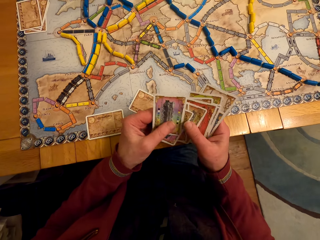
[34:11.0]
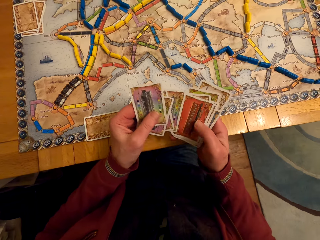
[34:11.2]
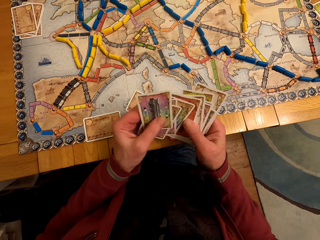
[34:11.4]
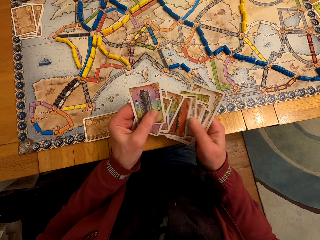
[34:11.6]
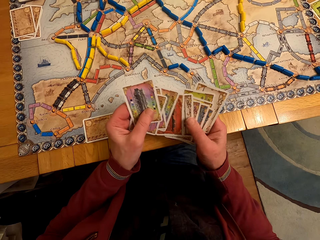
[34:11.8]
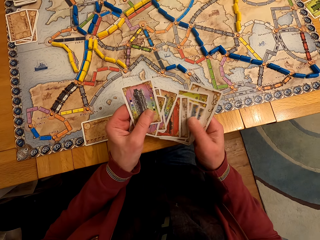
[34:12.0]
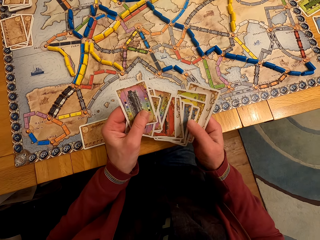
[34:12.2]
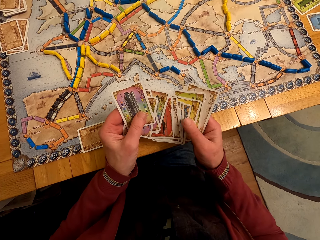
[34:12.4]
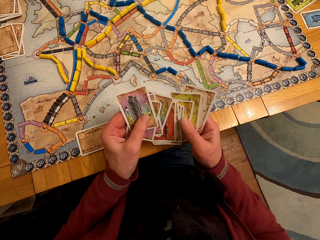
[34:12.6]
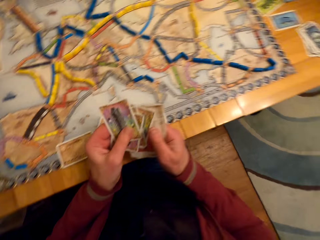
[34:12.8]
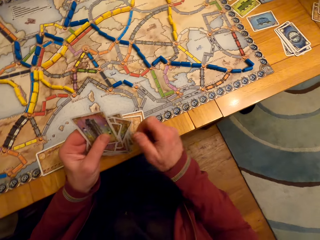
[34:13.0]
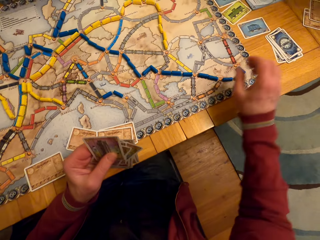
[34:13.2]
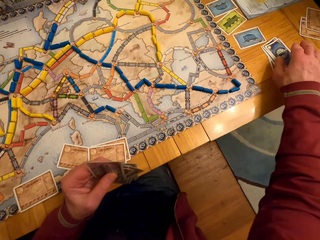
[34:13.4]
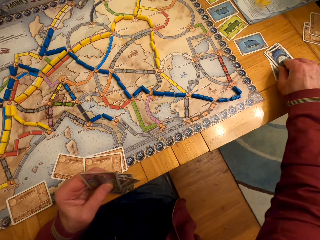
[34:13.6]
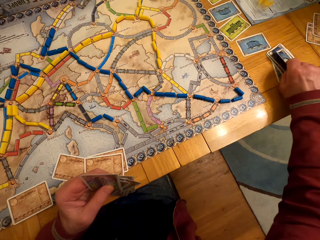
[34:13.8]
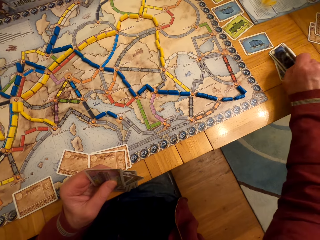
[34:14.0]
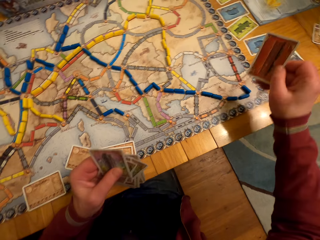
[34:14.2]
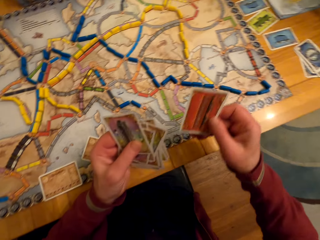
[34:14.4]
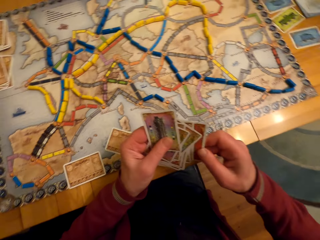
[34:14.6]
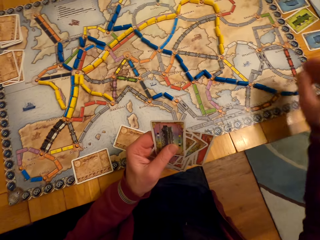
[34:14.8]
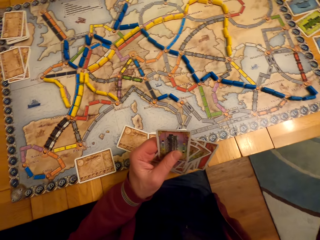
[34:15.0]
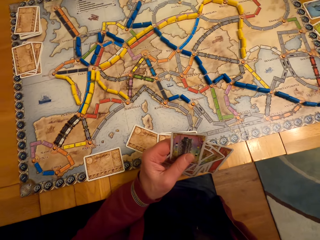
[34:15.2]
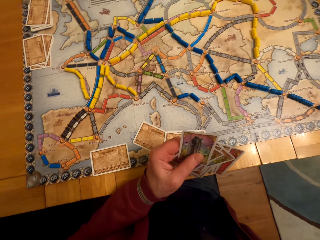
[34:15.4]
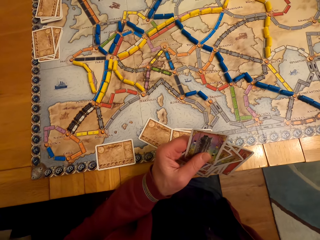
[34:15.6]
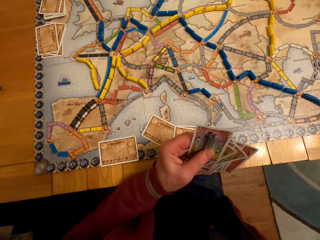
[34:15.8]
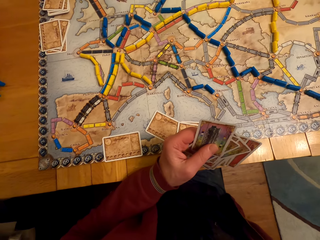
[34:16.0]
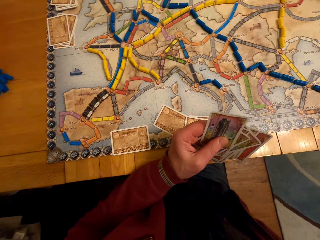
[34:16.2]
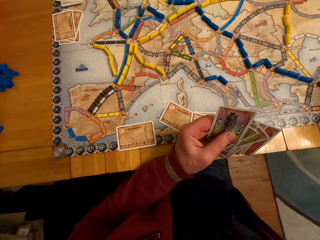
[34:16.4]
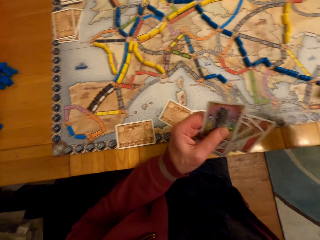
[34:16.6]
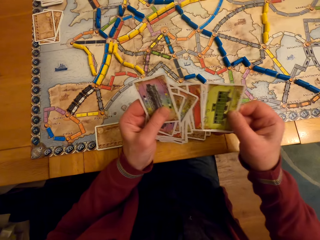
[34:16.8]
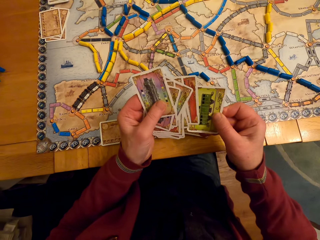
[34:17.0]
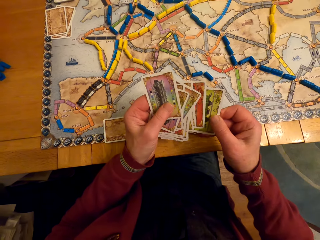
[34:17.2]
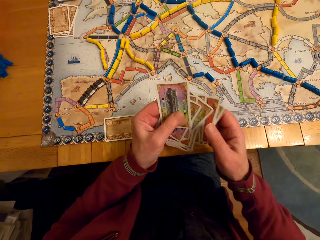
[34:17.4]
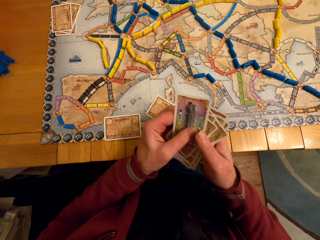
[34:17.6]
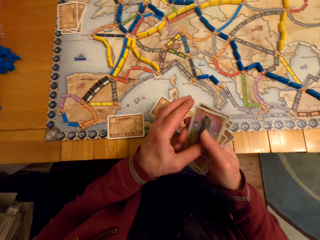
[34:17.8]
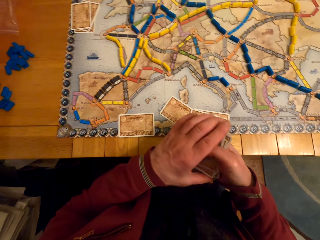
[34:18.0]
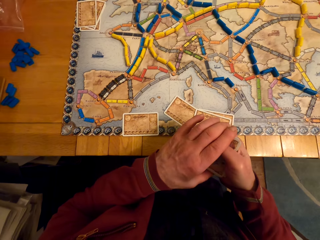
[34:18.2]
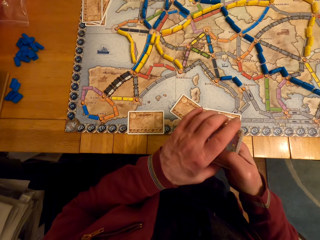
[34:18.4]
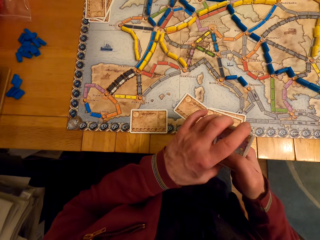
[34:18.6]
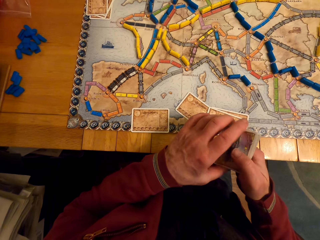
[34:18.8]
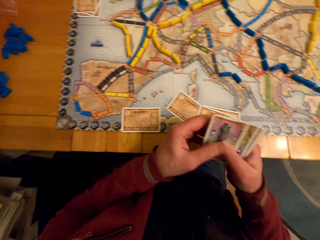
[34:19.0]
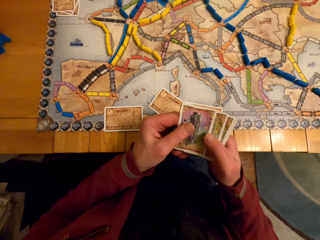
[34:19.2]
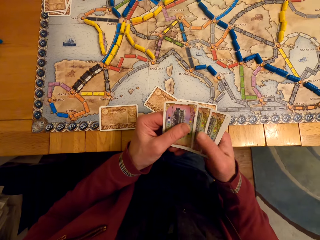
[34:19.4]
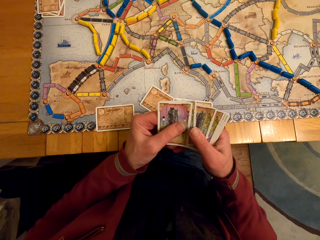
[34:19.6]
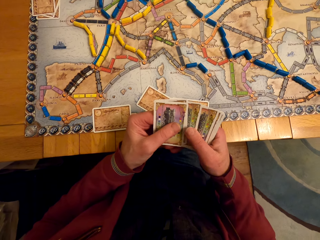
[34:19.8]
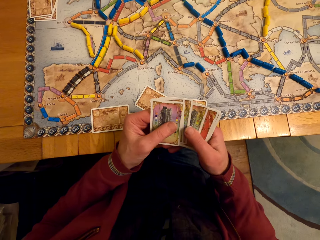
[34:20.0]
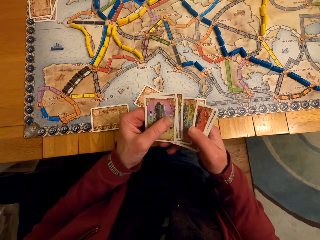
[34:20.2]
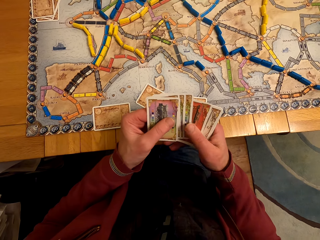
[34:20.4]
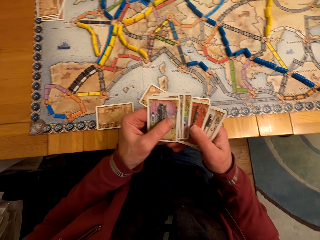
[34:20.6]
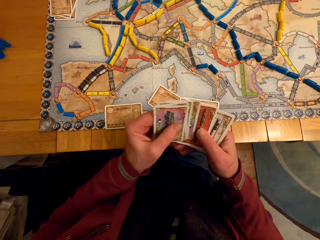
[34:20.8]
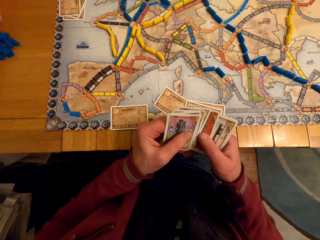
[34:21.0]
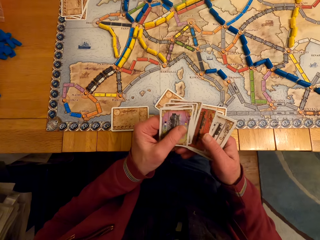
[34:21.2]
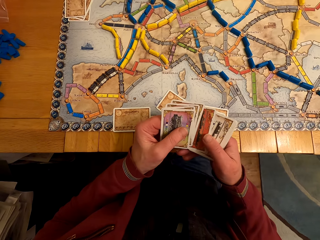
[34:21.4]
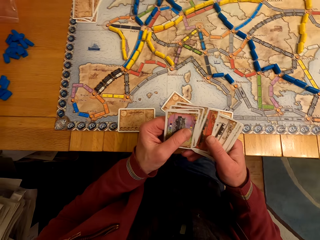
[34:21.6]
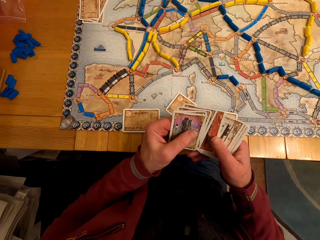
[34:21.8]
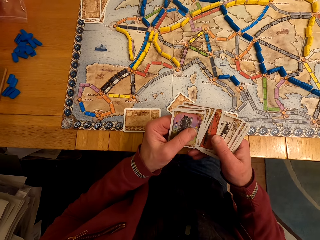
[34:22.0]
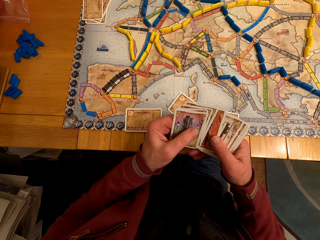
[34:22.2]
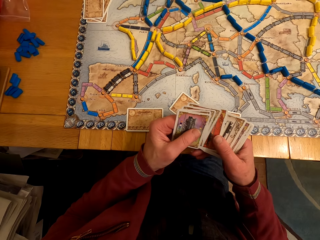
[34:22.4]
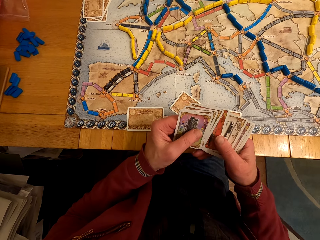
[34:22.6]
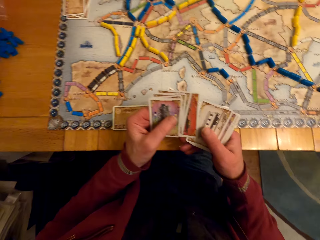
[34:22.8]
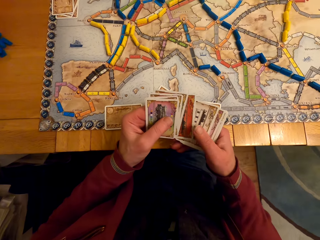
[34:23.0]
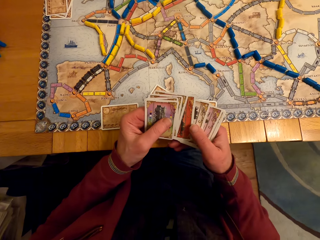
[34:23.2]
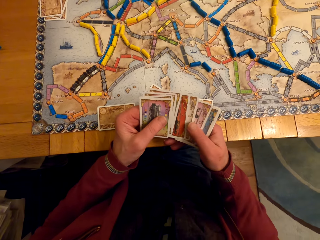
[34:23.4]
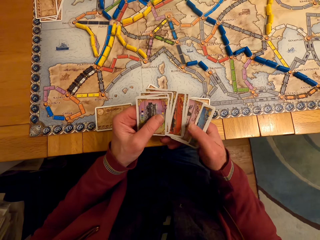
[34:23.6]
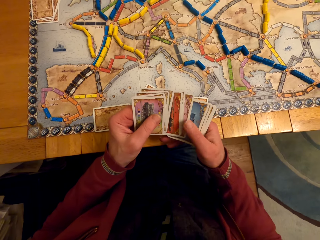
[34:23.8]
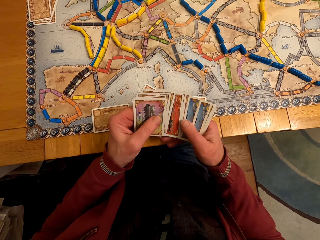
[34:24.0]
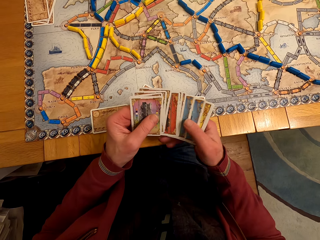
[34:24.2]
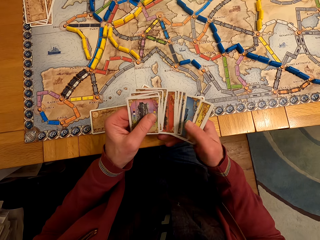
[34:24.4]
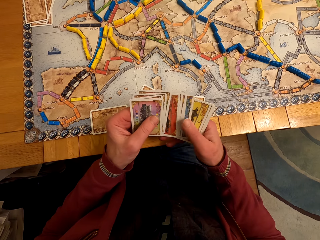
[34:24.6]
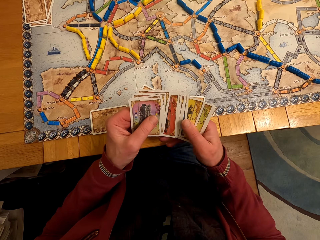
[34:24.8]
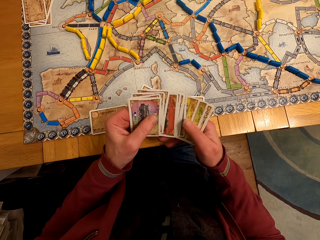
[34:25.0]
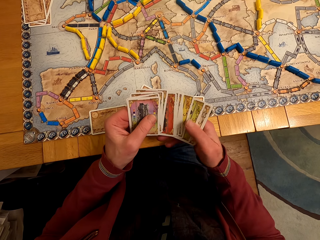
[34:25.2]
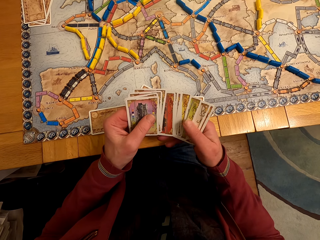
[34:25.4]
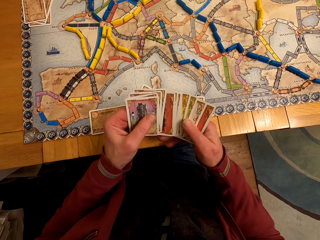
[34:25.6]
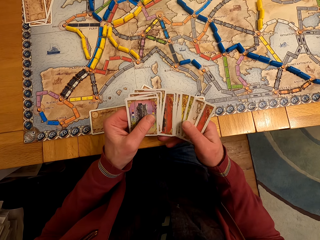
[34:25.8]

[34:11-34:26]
A man picks the card. The camera wearer picks a board game card from the table with his right hand. The man passes the card to the left hand. The man picks the card. The man passes the card to the left hand, arranges the cards and looks at the cards. The camera wearer checks the board game cards on his hands.

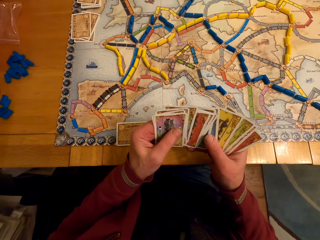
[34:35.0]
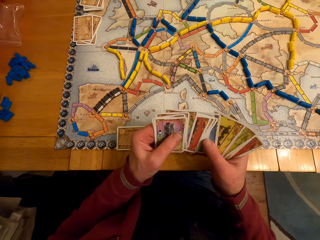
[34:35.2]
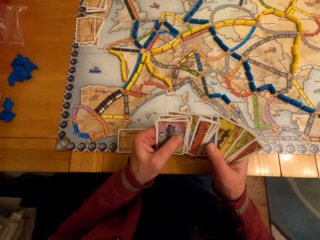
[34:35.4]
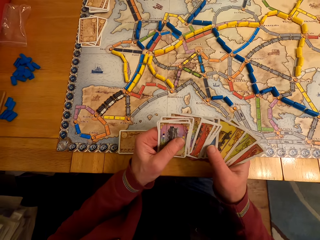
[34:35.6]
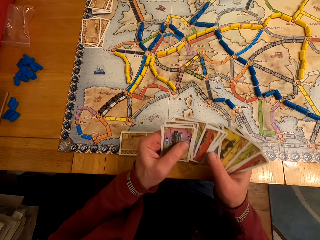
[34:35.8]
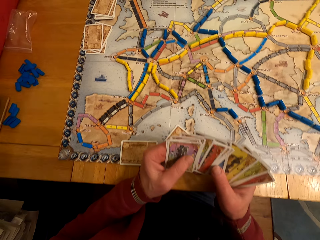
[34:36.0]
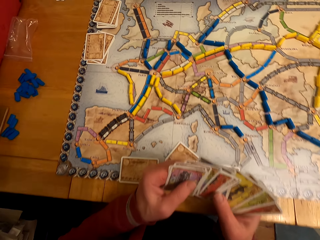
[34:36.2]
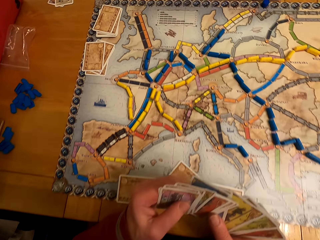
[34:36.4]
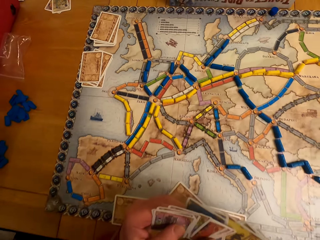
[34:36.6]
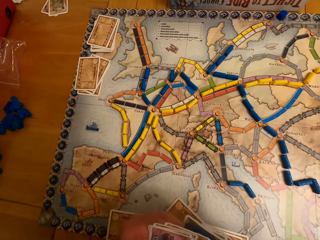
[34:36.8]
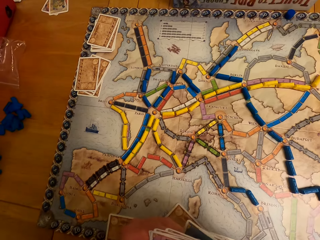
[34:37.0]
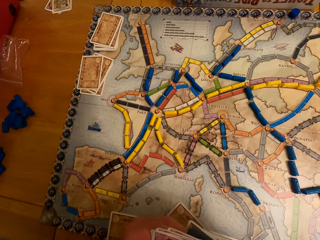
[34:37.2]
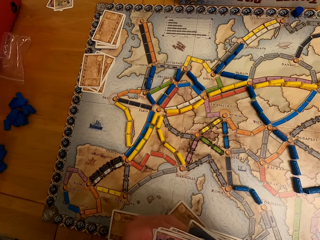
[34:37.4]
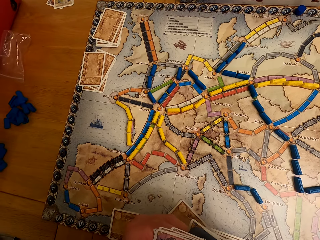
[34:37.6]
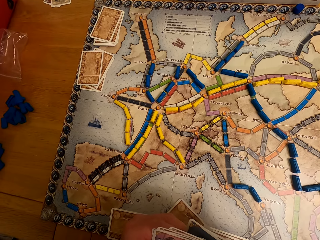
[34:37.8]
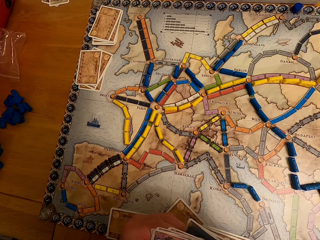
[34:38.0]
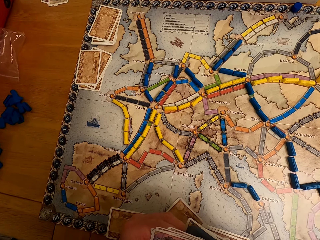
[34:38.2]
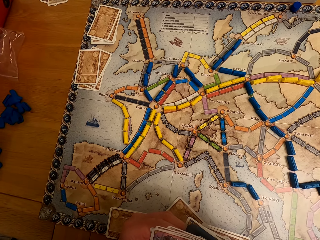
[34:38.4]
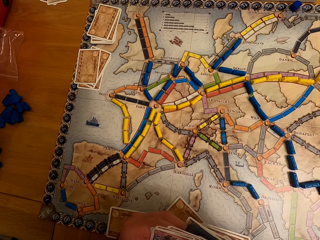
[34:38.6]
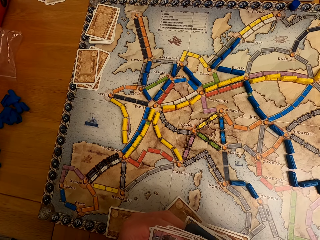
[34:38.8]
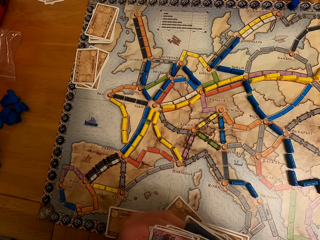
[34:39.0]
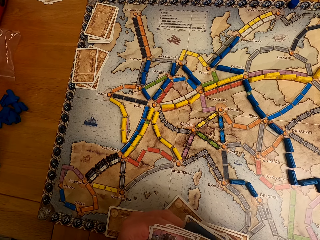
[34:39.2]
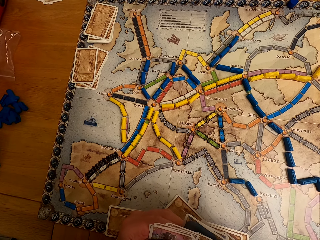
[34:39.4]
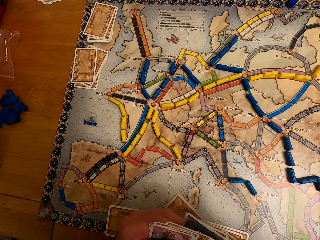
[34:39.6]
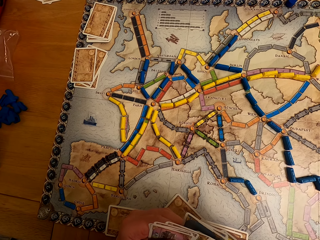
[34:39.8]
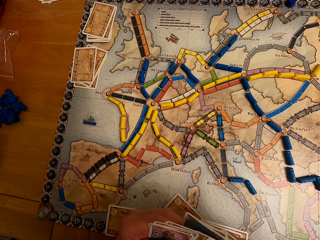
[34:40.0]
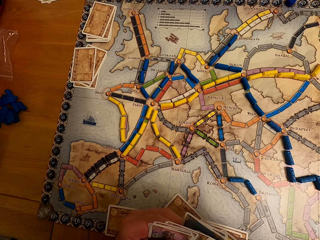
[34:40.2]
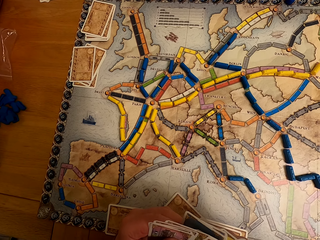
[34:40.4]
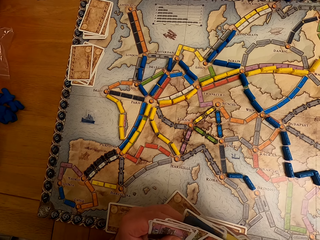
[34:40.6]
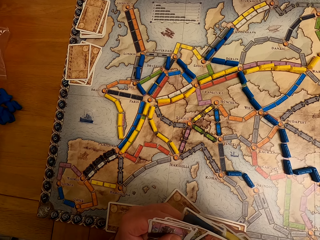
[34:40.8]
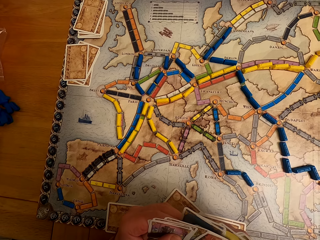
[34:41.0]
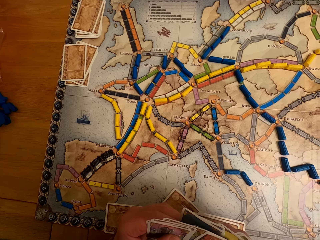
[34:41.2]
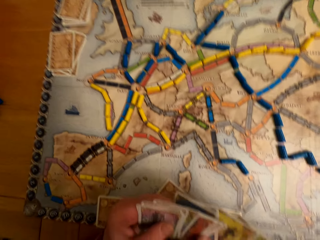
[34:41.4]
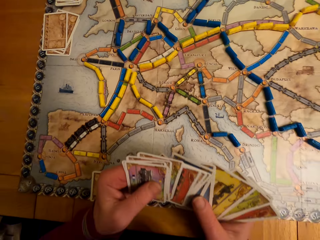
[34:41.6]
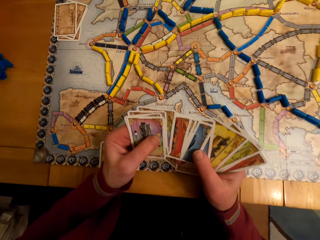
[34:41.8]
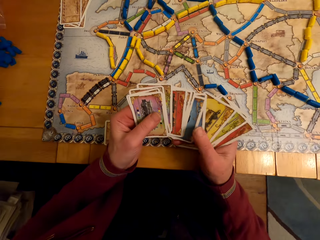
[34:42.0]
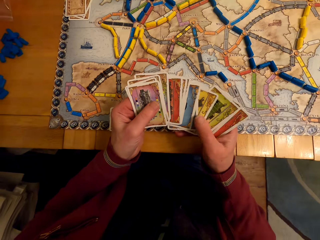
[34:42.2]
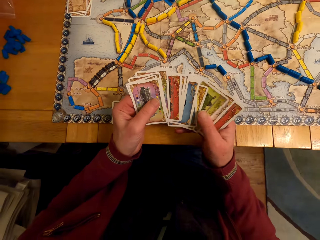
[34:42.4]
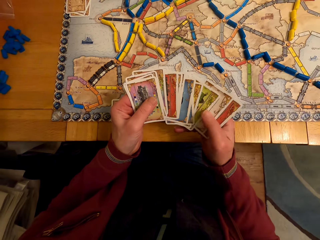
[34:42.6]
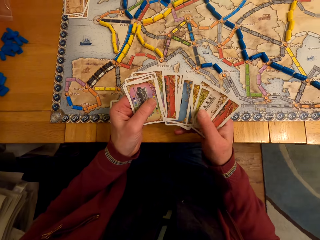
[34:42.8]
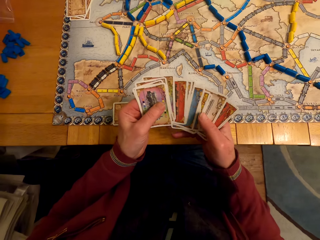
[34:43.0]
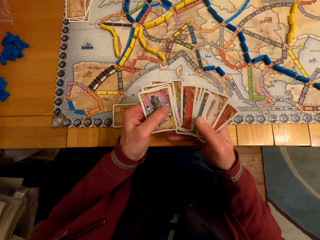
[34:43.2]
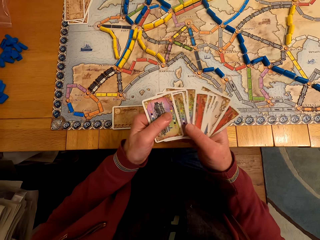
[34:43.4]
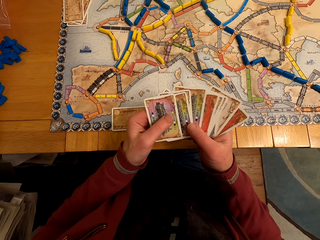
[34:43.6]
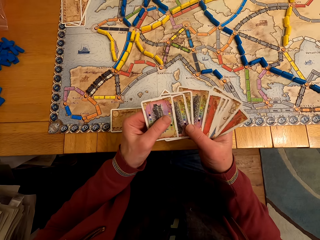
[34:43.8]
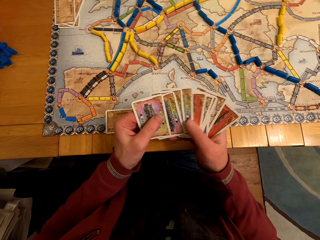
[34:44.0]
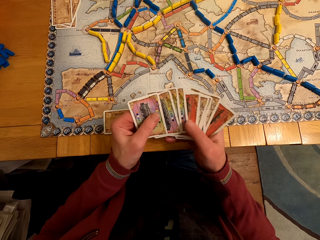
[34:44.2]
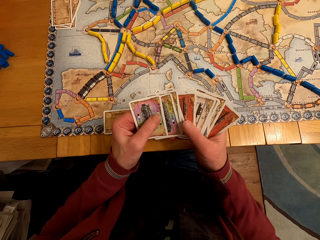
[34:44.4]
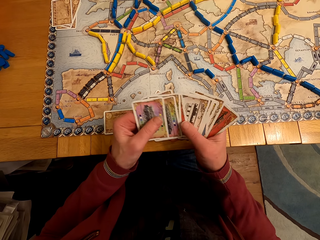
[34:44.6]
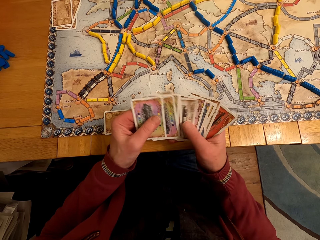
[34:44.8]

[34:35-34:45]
A man looks at the models. The man looks at the cards.
